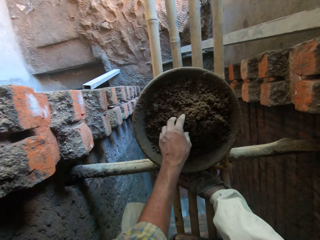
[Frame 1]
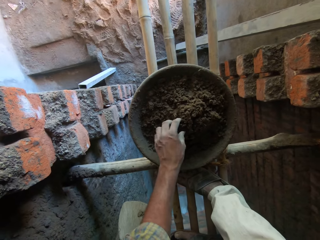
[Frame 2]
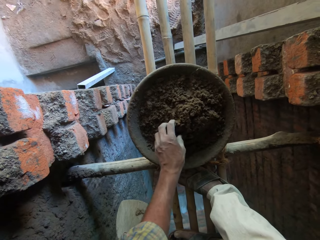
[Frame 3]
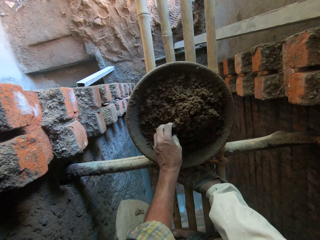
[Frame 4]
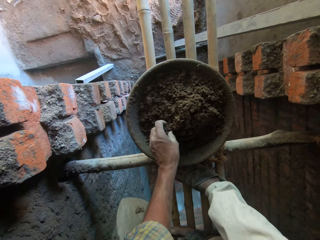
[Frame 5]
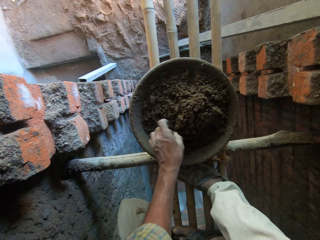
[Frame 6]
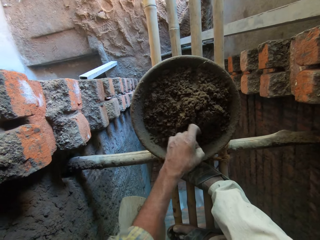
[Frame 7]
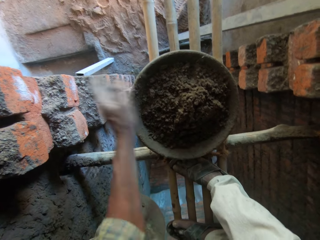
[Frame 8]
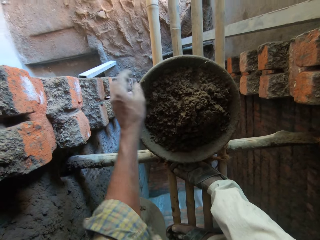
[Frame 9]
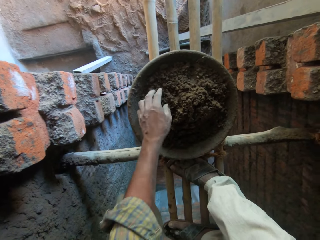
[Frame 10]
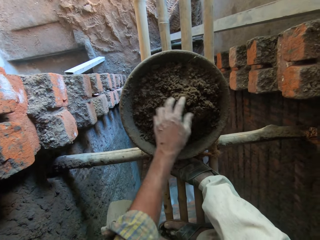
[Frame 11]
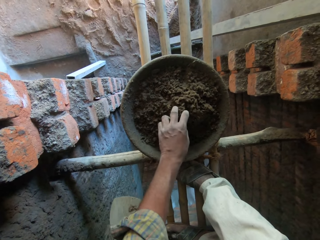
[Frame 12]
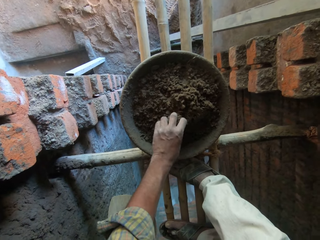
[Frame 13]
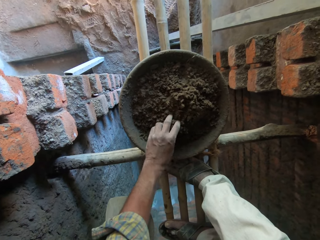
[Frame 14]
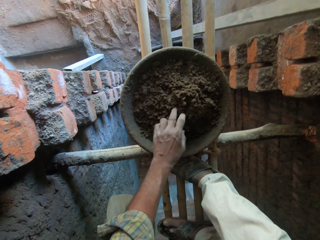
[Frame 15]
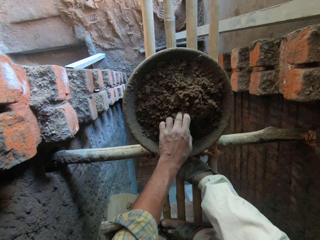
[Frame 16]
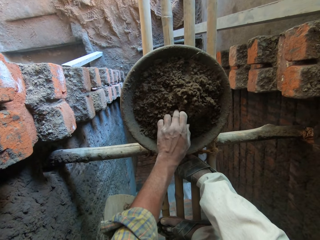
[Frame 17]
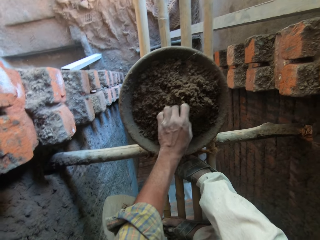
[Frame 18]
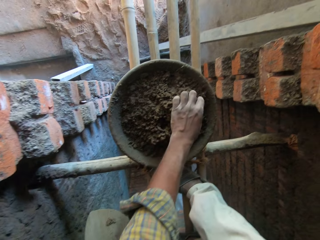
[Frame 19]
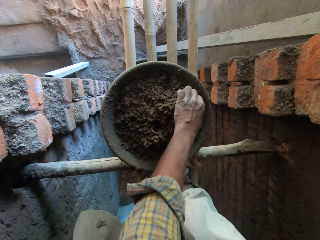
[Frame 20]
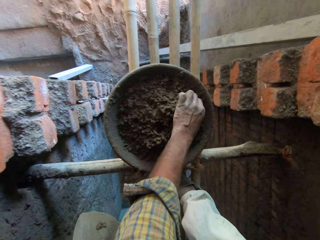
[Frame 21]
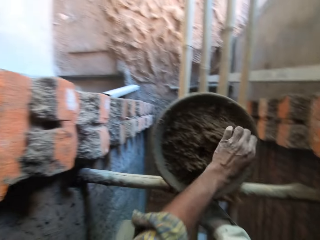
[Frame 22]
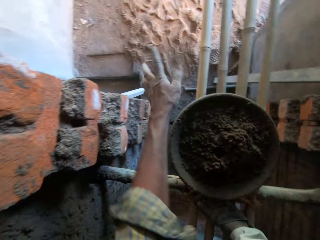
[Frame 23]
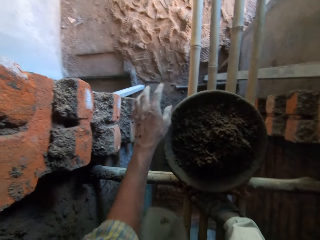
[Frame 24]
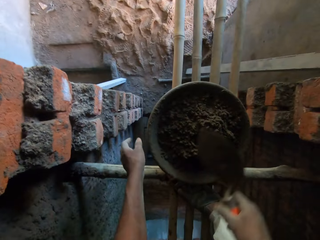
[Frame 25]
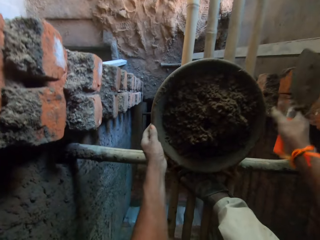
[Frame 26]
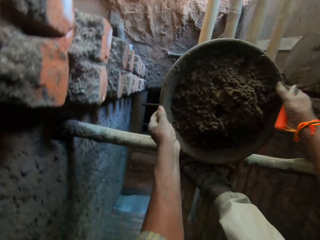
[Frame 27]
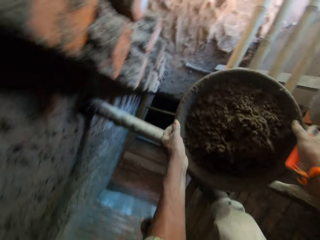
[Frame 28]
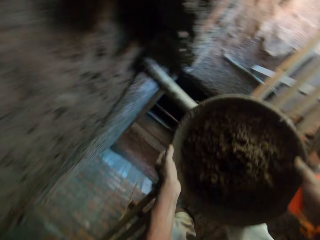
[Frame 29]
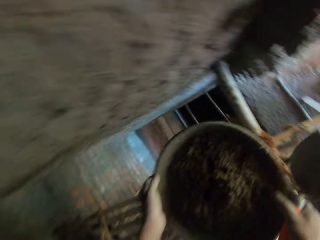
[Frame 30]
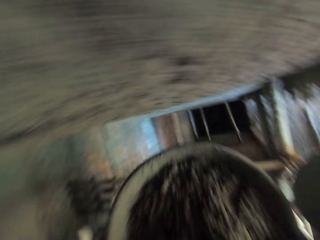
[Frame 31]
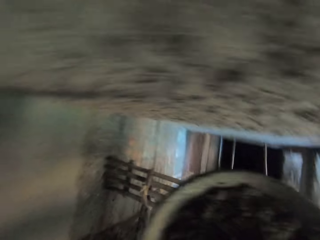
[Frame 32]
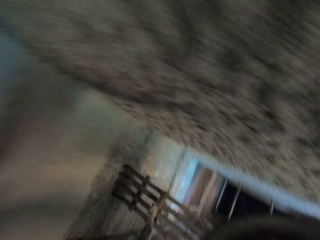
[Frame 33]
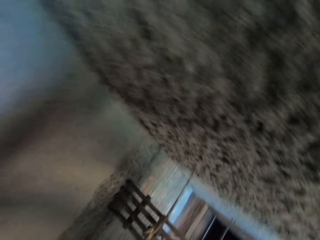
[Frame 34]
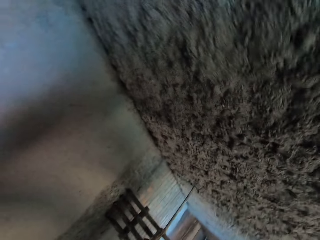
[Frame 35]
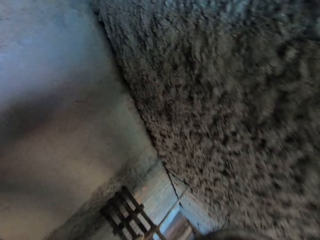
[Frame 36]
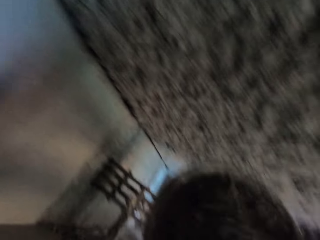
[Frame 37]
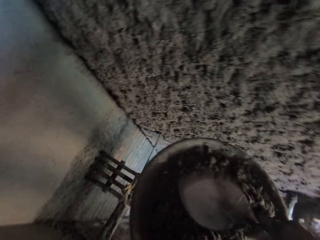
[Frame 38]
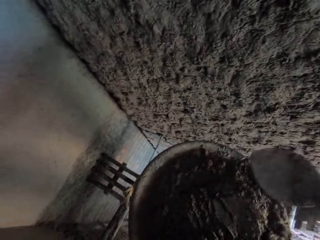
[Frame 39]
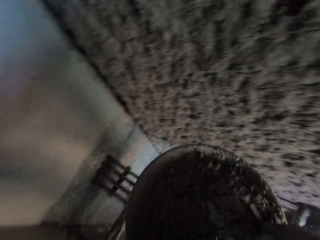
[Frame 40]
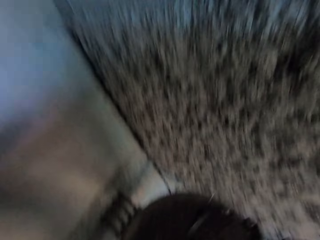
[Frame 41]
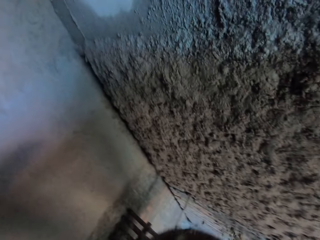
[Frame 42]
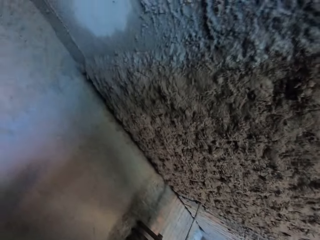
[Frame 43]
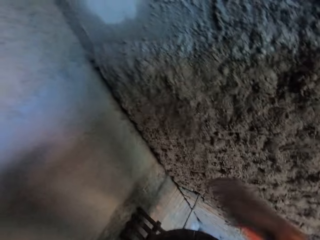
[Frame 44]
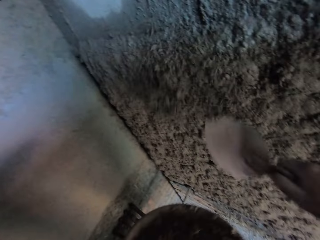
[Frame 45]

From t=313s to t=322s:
The camera wearer throws the stone on the floor with his left hand. He picks up a stone from the mortar in the head pan on the scaffold with his left hand. He throws the stone on the floor with his left hand. He touches the mortar in the head pan on the scaffold with his left hand and digs the mortar in the head pan on the scaffold with his left hand. He picks up a stone from the mortar in the head pan on the scaffold with his left hand. He throws the stone on the floor with his left hand. He holds the head pan on the scaffold with his left hand. He picks up the head pan from the scaffold with both hands. He walks beside the wall. He holds the head pan in his left hand. He mixes the mortar in the head pan in his left hand with the hand trowel in his right hand. He scoops mortar from the head pan in his left hand with the hand trowel in his right hand.

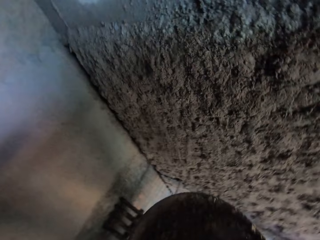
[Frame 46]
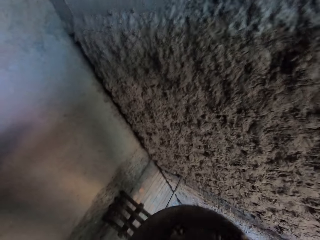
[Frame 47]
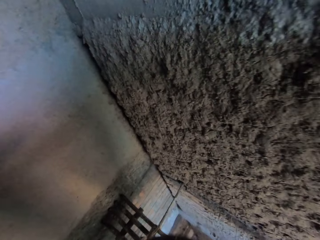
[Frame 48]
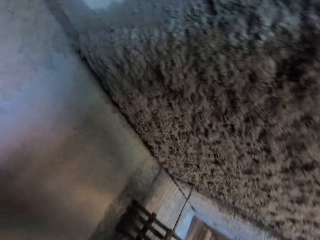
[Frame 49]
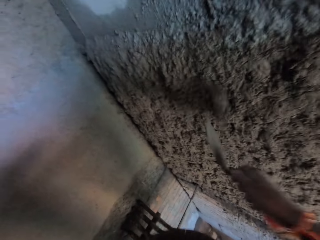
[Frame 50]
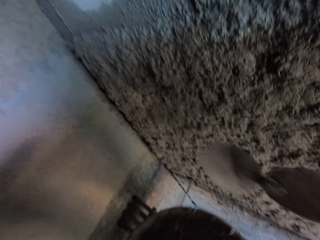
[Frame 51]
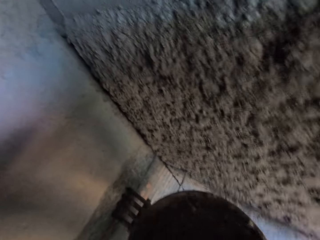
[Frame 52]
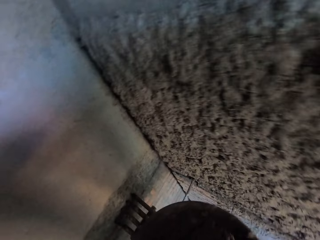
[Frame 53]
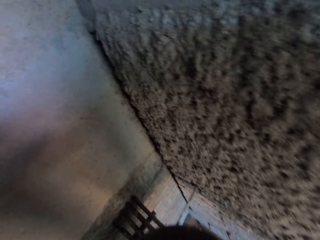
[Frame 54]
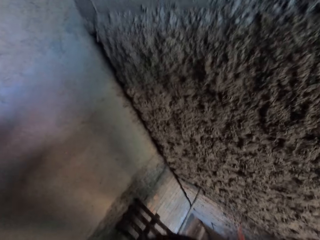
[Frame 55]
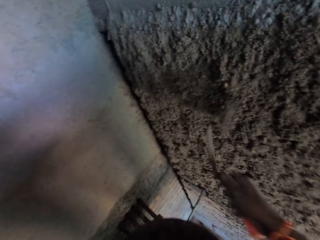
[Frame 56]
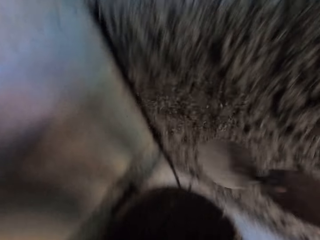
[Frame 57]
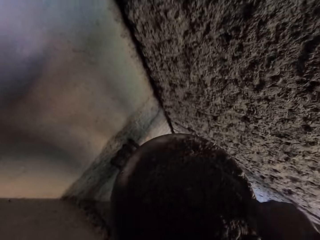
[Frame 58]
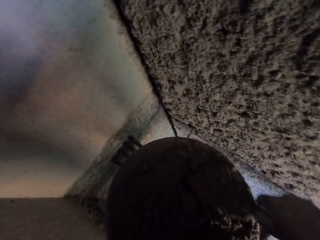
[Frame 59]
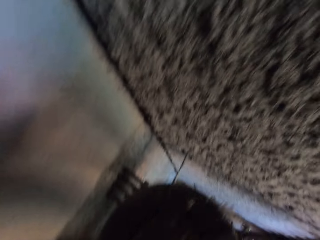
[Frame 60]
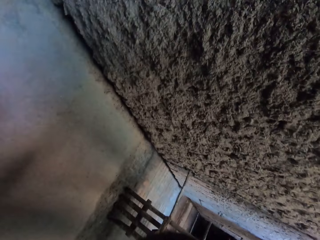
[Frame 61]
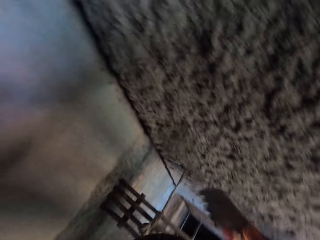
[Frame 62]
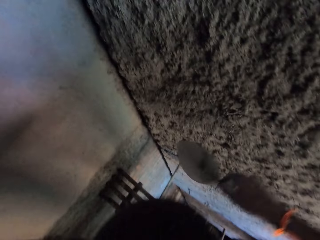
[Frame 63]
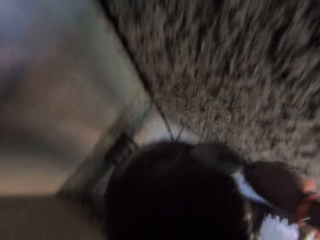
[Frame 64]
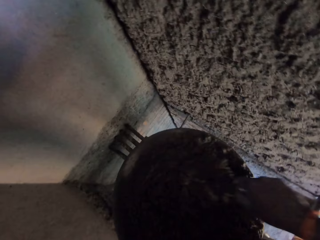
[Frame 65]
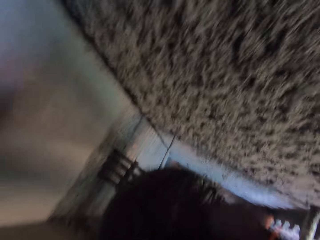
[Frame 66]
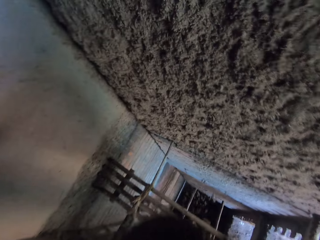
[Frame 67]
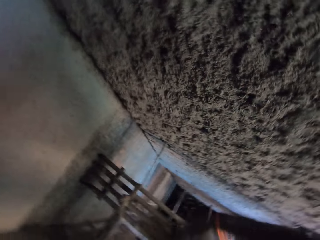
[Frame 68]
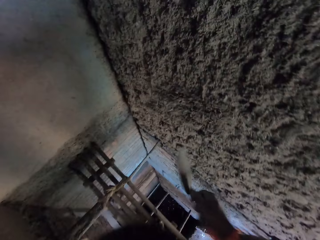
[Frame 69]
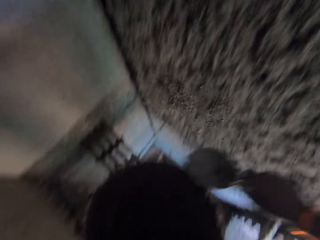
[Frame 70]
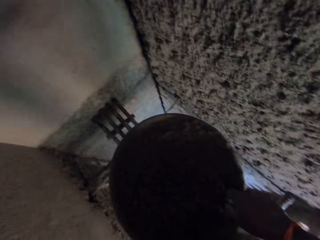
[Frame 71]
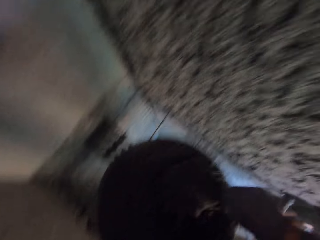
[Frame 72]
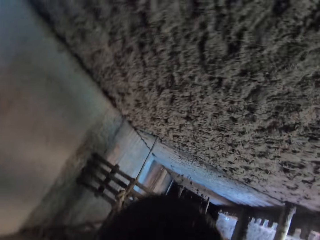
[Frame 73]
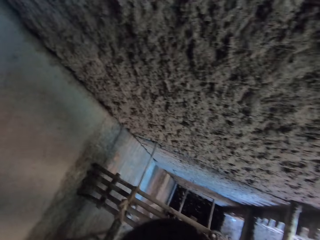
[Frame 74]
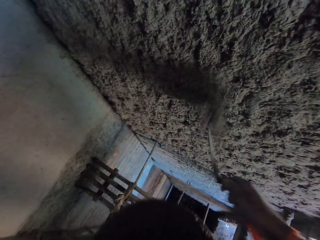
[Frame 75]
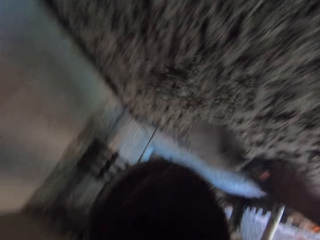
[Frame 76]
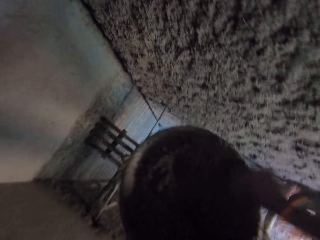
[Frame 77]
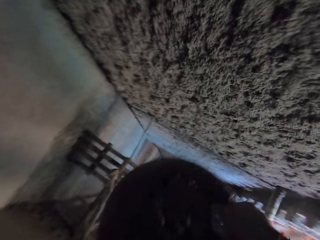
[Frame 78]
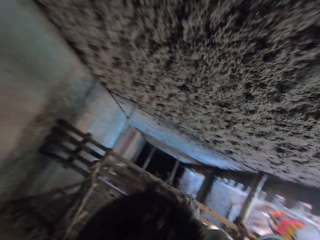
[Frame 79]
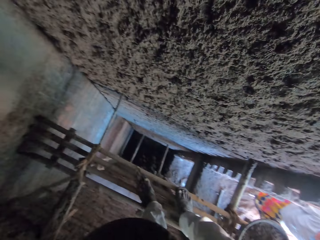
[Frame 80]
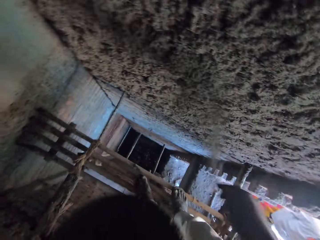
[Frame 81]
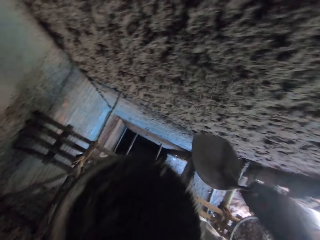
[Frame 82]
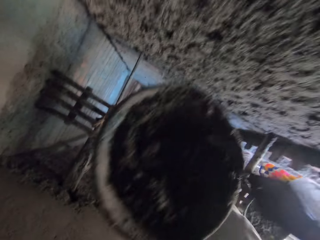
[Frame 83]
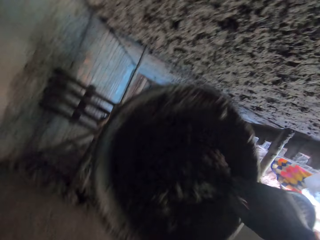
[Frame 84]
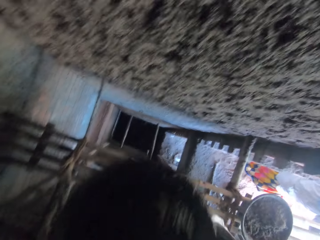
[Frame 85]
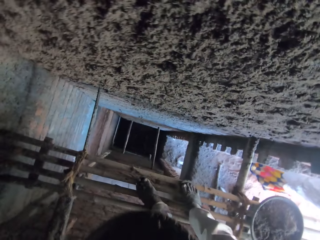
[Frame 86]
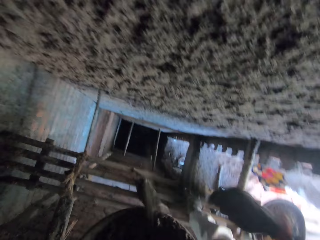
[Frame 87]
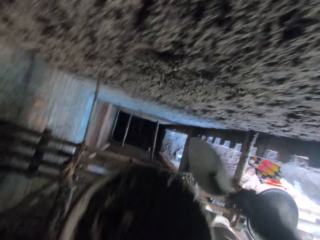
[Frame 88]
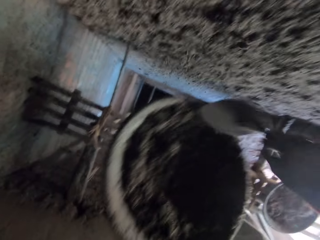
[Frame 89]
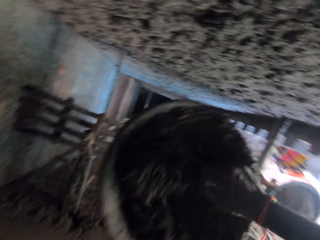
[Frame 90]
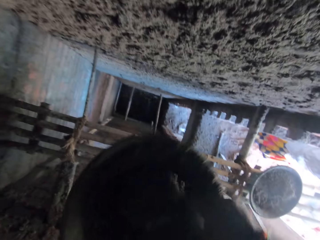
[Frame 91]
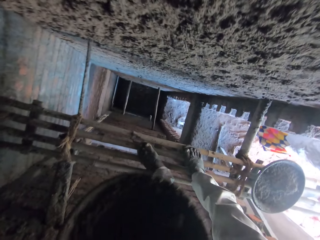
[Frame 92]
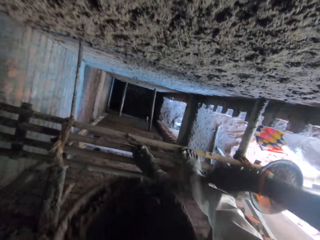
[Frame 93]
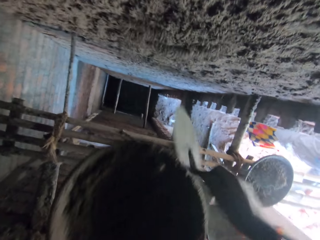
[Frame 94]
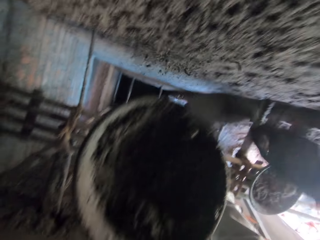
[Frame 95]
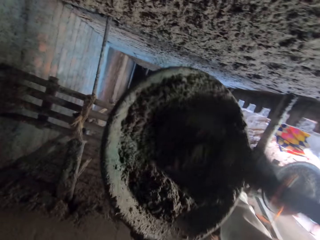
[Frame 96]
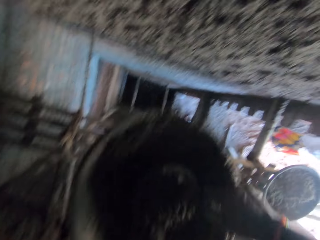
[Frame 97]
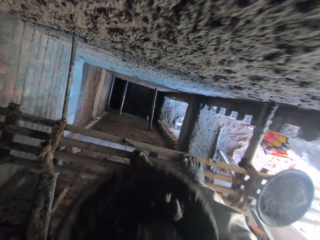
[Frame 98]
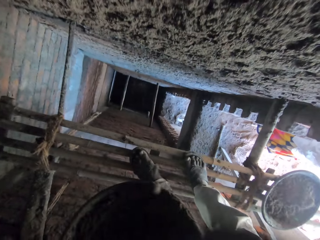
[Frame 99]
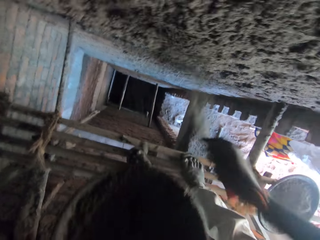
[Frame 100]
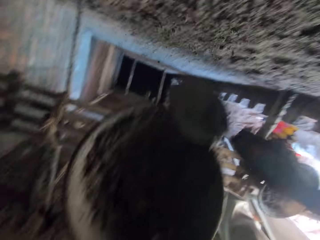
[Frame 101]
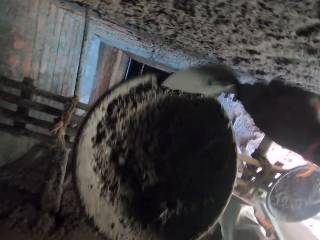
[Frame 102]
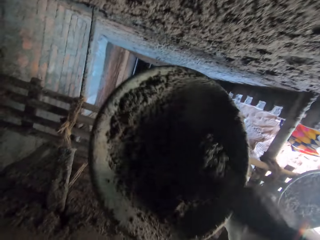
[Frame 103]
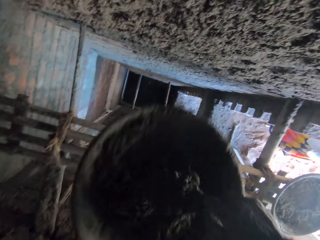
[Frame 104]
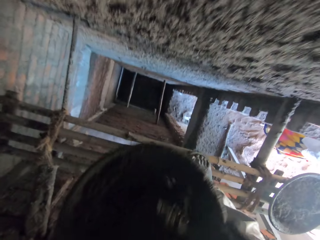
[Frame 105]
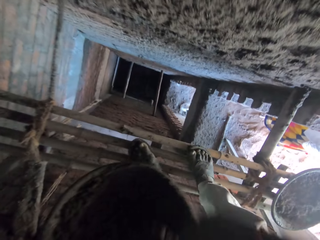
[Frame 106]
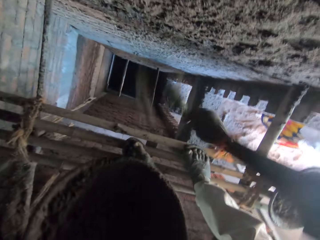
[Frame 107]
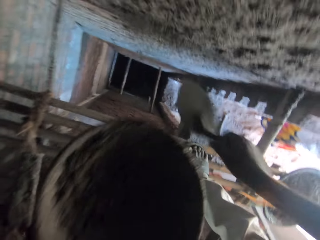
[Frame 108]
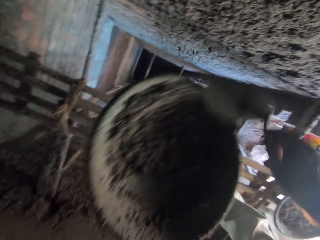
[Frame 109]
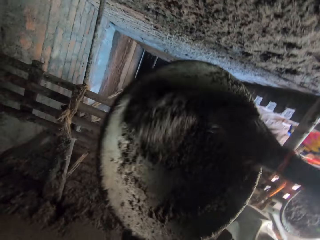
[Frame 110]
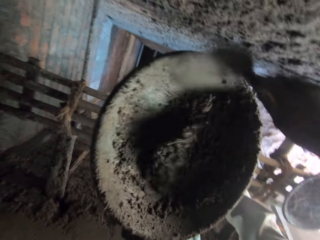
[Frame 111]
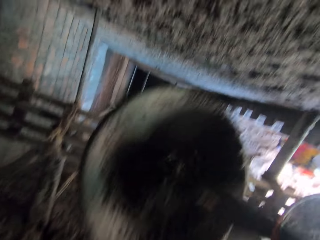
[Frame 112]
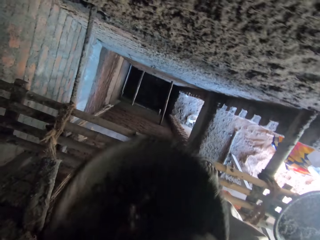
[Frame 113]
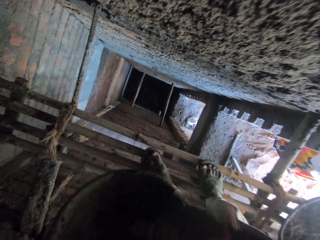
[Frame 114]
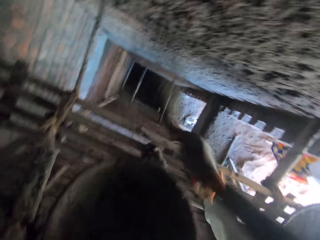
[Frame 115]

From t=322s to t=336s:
The camera wearer throws the mortar on the wall of the building with the hand trowel in his right hand. He scoops mortar from the head pan in his left hand with the hand trowel in his right hand. He throws the mortar on the wall of the building with the hand trowel in his right hand. He scoops mortar from the head pan in his left hand with the hand trowel in his right hand. He throws the mortar on the wall of the building with the hand trowel in his right hand. He scoops mortar from the head pan in his left hand with the hand trowel in his right hand. He throws the mortar on the wall of the building with the hand trowel in his right hand. He scoops mortar from the head pan in his left hand with the hand trowel in his right hand. He throws the mortar on the wall of the building with the hand trowel in his right hand. He scoops mortar from the head pan in his left hand with the hand trowel in his right hand. He throws the mortar on the wall of the building with the hand trowel in his right hand. He scoops mortar from the head pan in his left hand with the hand trowel in his right hand. He throws the mortar on the wall of the building with the hand trowel in his right hand. He scoops mortar from the head pan in his left hand with the hand trowel in his right hand. He throws the mortar on the wall of the building with the hand trowel in his right hand. He scoops mortar from the head pan in his left hand with the hand trowel in his right hand. He throws the mortar on the wall of the building with the hand trowel in his right hand. He scoops mortar from the head pan in his left hand with the hand trowel in his right hand. He throws the mortar on the wall of the building with the hand trowel in his right hand. He scoops mortar from the head pan in his left hand with the hand trowel in his right hand. He throws the mortar on the wall of the building with the hand trowel in his right hand. He gathers some mortar in the head pan in his left hand with the hand trowel in his right hand. He scoops mortar from the head pan in his left hand with the hand trowel in his right hand.
